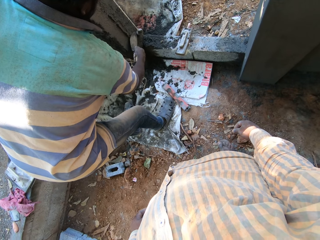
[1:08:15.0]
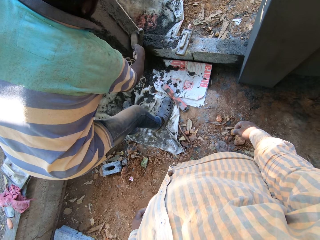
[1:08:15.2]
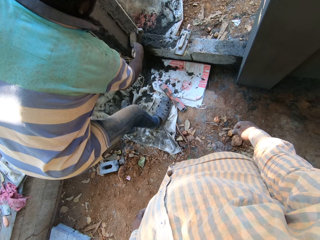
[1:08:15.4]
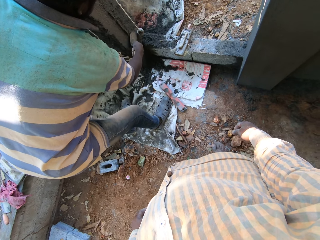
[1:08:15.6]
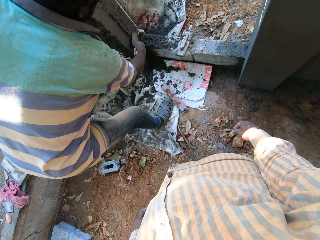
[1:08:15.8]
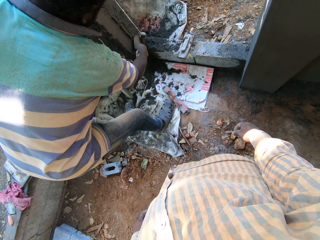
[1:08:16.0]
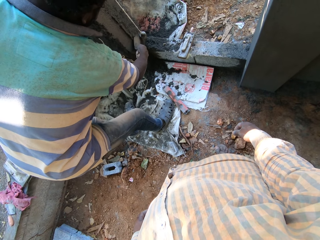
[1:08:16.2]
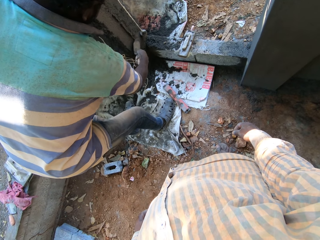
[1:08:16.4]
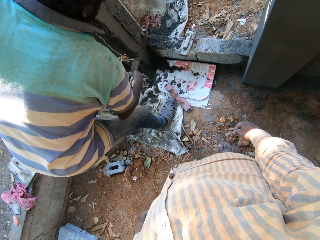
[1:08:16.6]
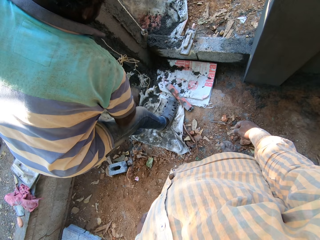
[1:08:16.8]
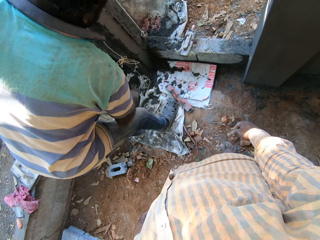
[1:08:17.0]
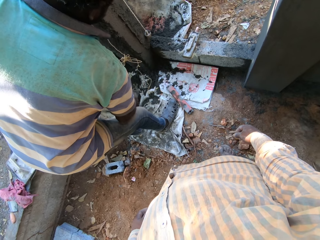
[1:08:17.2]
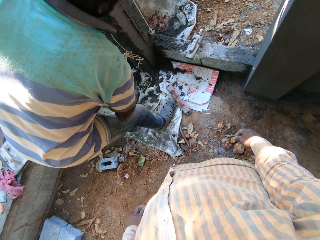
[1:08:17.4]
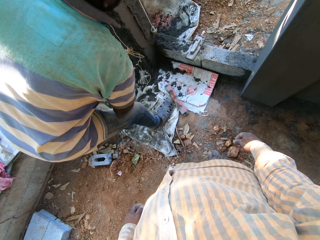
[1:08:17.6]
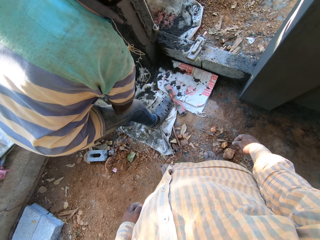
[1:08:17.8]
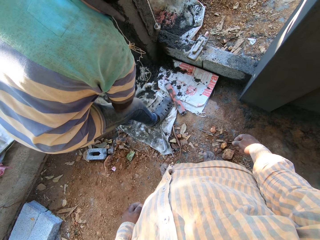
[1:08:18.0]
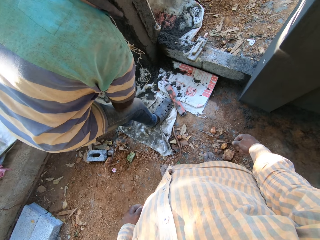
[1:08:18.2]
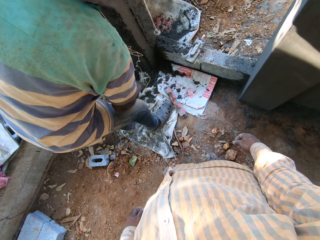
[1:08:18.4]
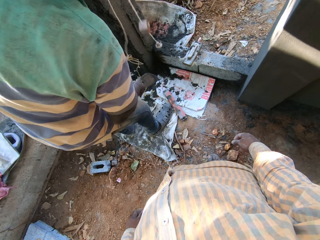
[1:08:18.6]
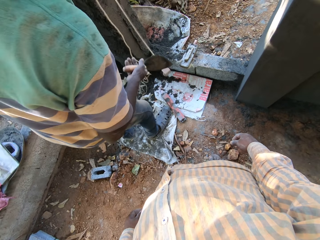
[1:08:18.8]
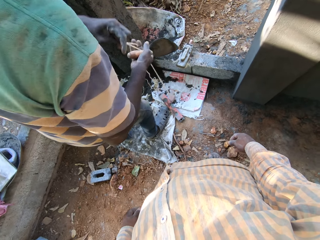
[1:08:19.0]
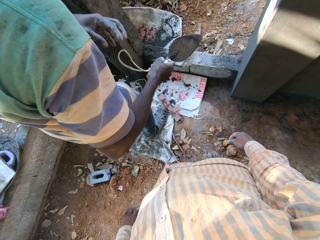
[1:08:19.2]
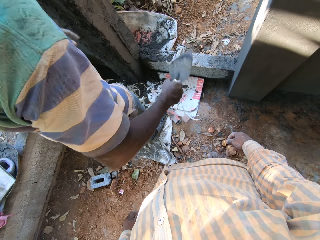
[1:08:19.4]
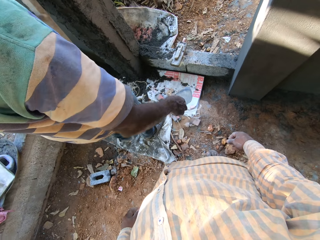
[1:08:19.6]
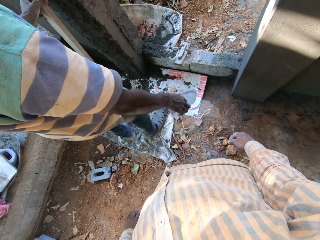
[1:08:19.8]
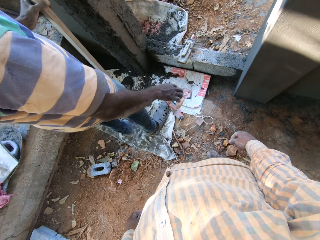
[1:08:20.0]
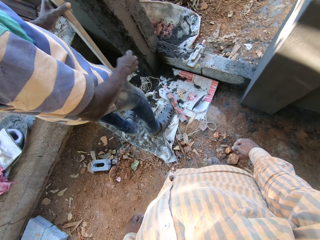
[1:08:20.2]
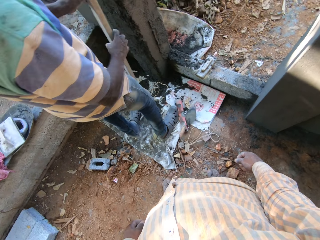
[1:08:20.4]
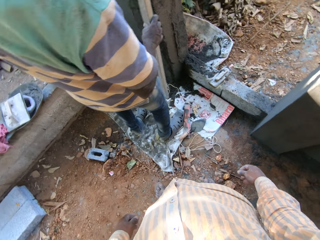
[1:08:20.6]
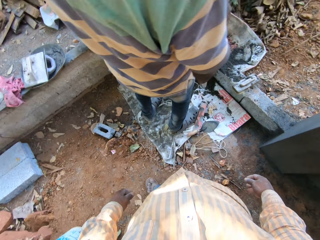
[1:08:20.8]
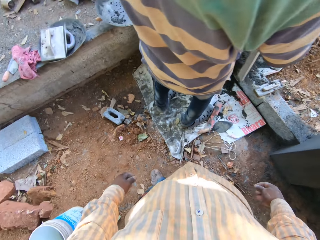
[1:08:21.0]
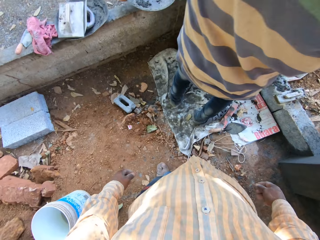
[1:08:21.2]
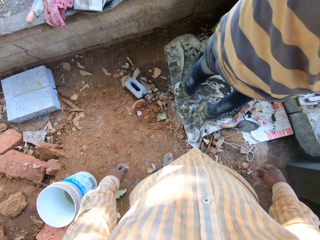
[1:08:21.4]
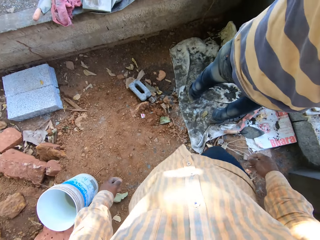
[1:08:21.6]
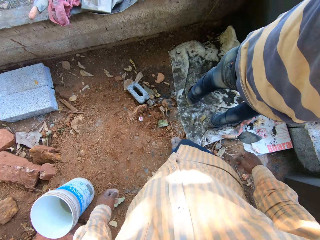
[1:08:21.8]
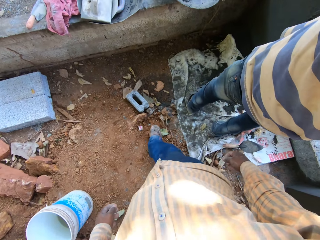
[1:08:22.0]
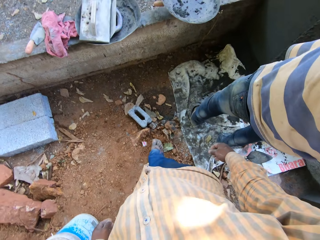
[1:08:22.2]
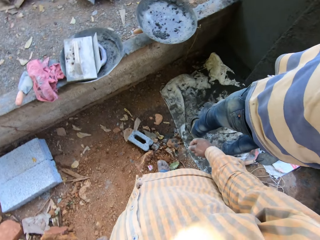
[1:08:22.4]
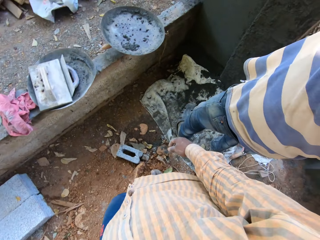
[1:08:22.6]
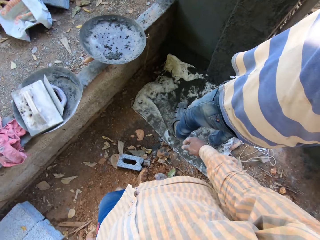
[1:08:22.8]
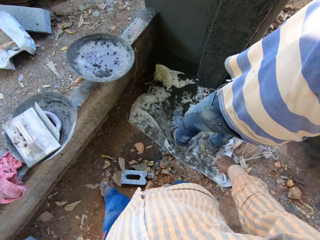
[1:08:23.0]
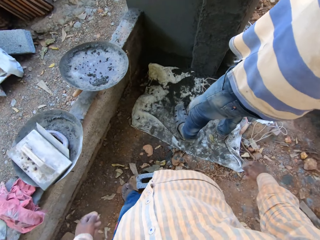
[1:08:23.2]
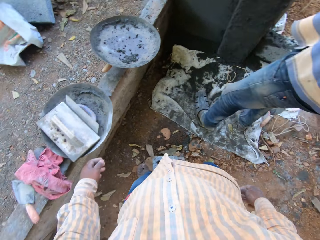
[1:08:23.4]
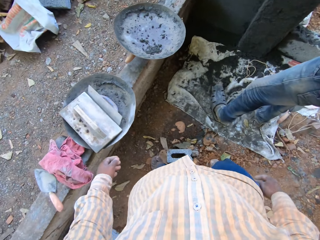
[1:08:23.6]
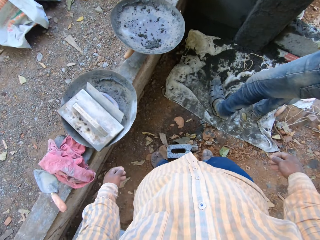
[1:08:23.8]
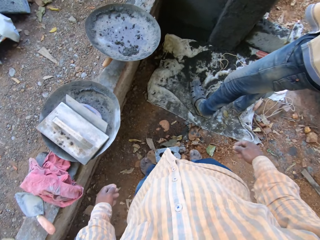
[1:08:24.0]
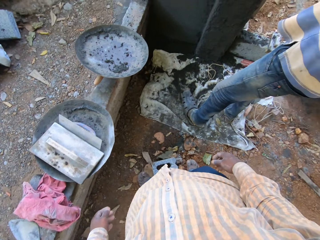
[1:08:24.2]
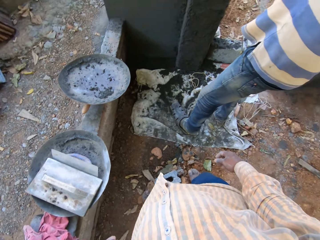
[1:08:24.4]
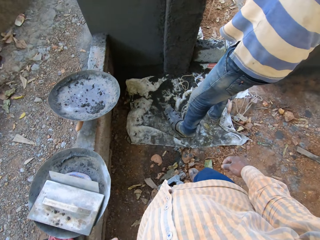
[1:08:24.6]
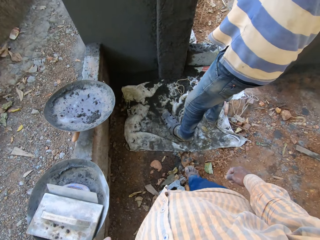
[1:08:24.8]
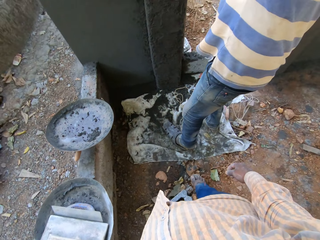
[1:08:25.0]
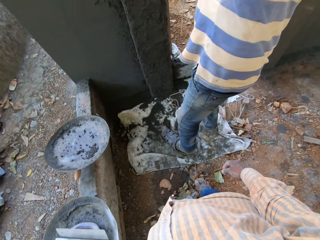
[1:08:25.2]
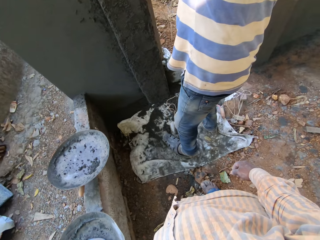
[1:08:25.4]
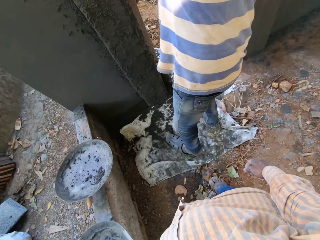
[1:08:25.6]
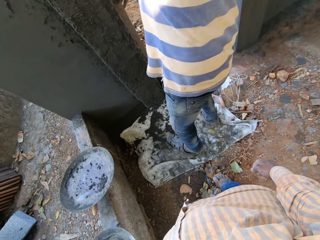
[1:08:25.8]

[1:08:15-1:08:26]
The man drops the piece of rope on the ground with his right hand. The man picks up the stick against a wall with his left hand. The man drops the masonry trowel on the ground with his right hand. The man smoothens the wall with the stick with both hands. The camera wearer looks around and walks in the building.

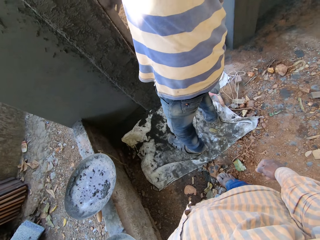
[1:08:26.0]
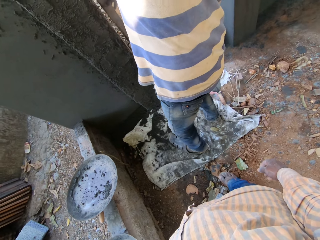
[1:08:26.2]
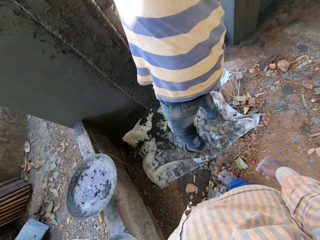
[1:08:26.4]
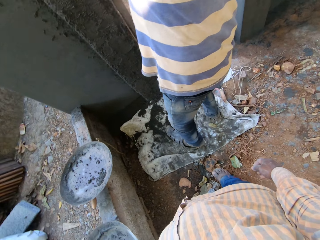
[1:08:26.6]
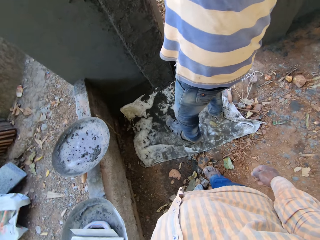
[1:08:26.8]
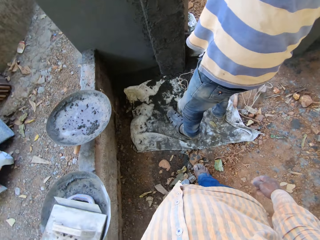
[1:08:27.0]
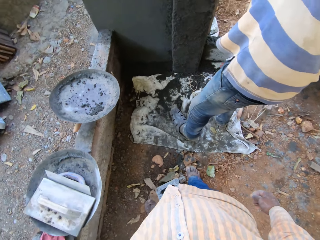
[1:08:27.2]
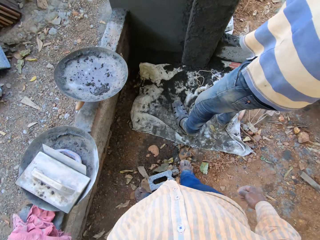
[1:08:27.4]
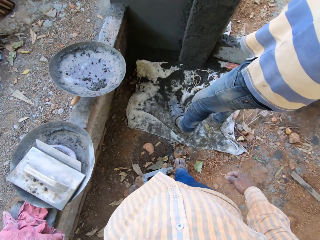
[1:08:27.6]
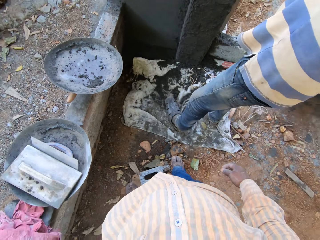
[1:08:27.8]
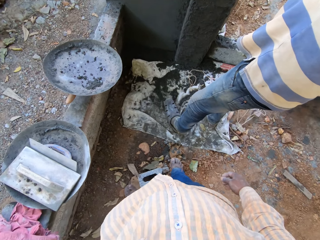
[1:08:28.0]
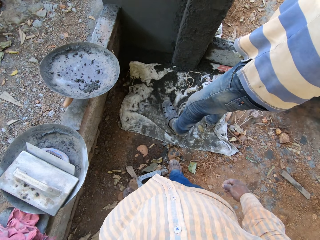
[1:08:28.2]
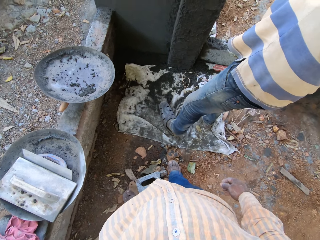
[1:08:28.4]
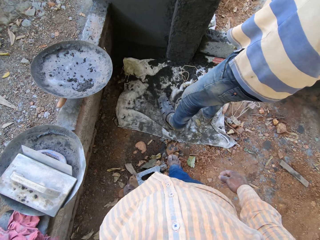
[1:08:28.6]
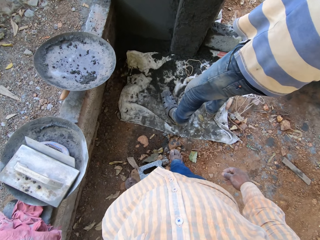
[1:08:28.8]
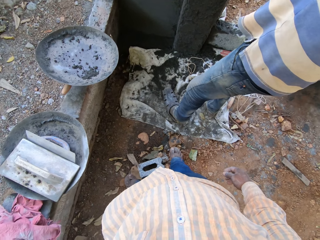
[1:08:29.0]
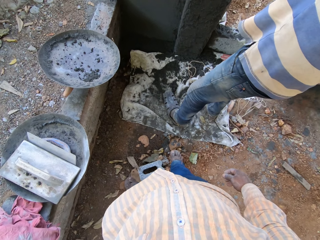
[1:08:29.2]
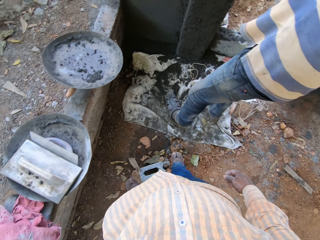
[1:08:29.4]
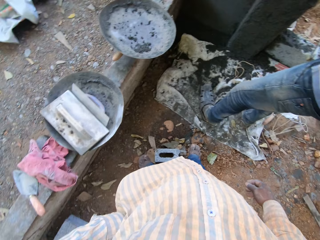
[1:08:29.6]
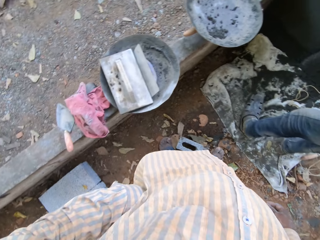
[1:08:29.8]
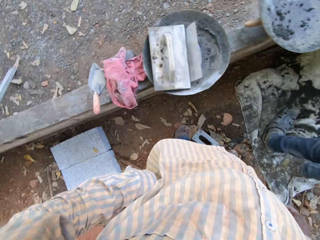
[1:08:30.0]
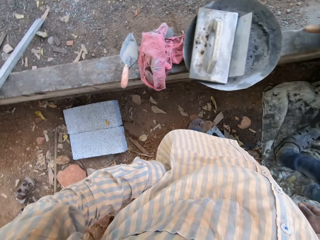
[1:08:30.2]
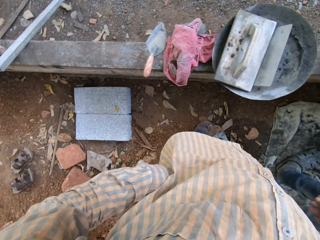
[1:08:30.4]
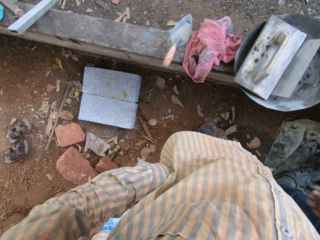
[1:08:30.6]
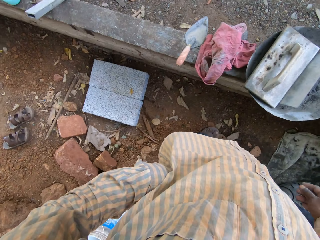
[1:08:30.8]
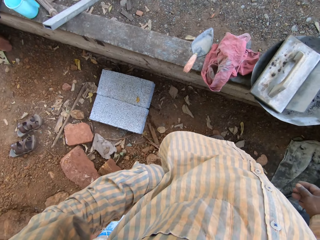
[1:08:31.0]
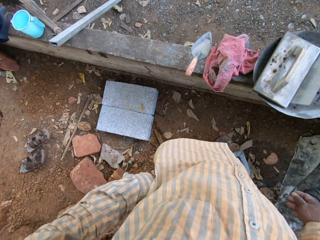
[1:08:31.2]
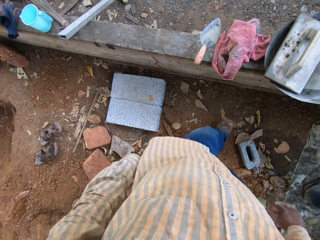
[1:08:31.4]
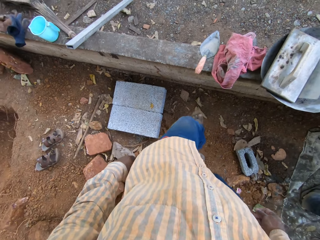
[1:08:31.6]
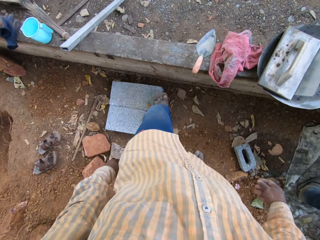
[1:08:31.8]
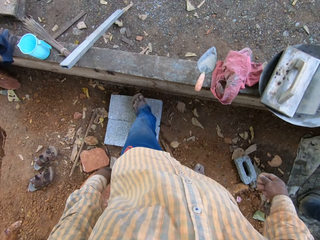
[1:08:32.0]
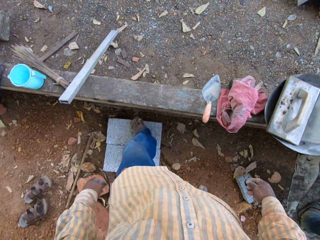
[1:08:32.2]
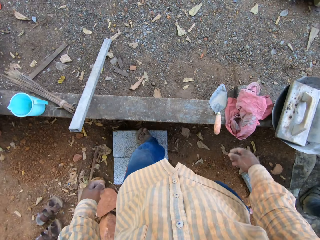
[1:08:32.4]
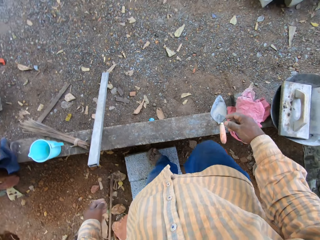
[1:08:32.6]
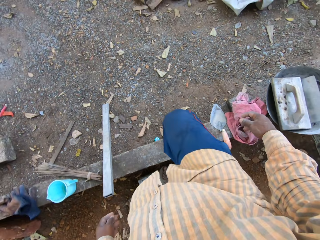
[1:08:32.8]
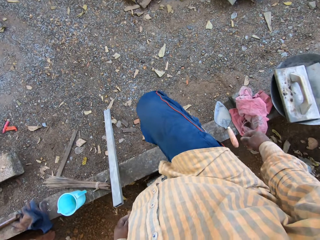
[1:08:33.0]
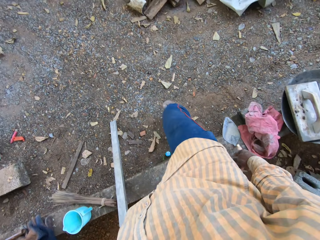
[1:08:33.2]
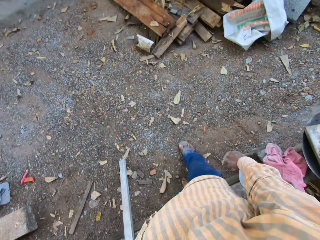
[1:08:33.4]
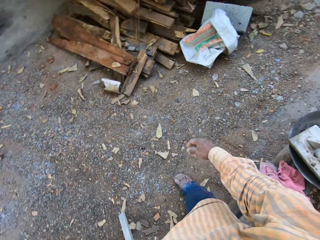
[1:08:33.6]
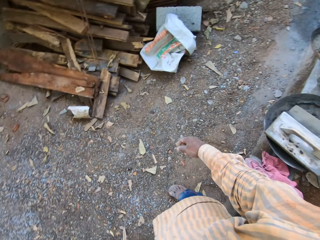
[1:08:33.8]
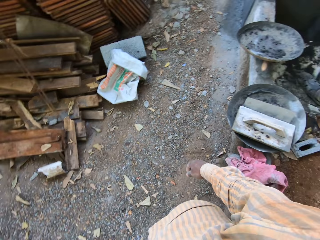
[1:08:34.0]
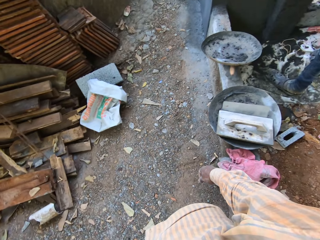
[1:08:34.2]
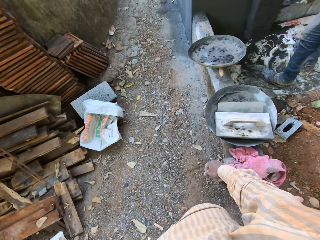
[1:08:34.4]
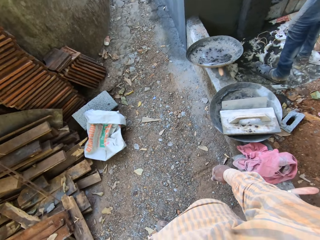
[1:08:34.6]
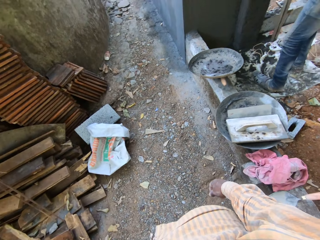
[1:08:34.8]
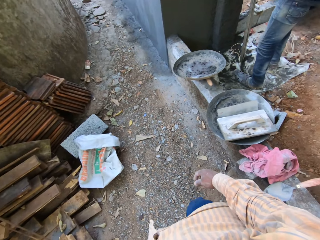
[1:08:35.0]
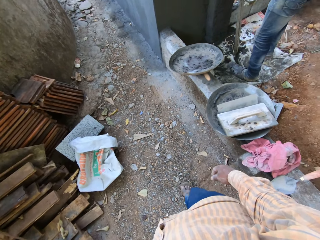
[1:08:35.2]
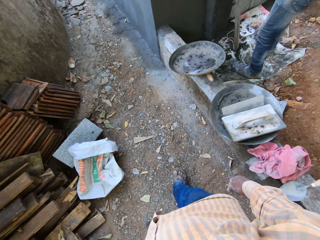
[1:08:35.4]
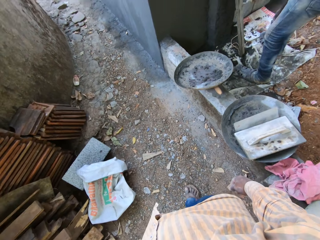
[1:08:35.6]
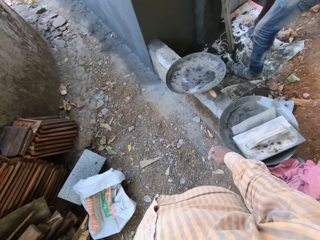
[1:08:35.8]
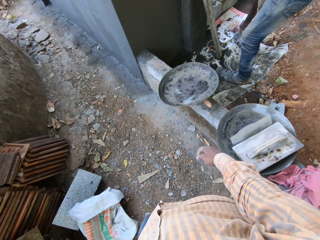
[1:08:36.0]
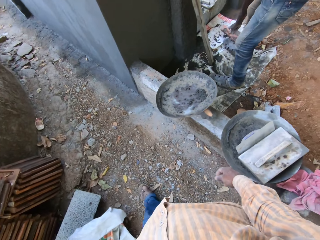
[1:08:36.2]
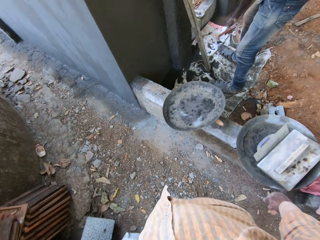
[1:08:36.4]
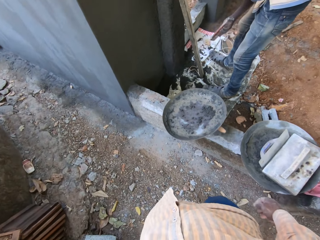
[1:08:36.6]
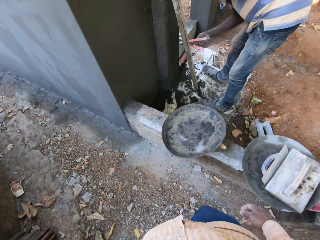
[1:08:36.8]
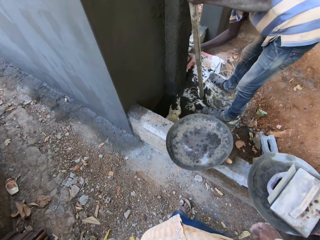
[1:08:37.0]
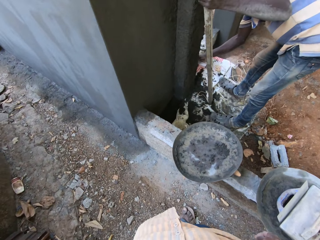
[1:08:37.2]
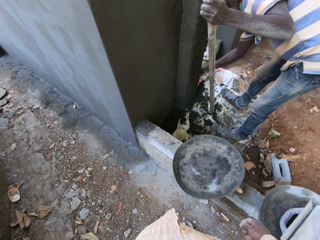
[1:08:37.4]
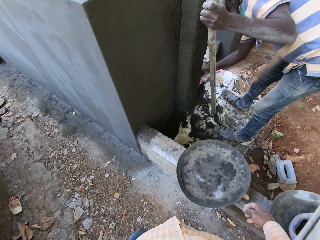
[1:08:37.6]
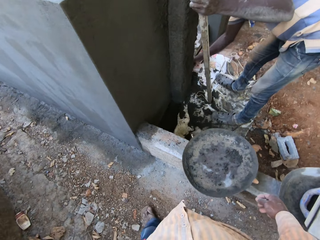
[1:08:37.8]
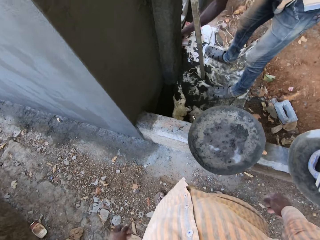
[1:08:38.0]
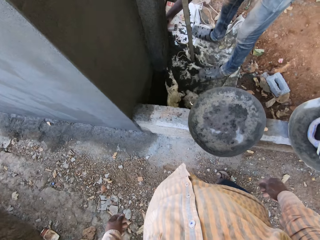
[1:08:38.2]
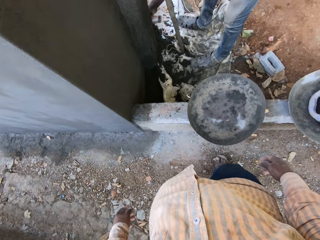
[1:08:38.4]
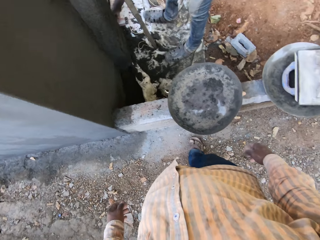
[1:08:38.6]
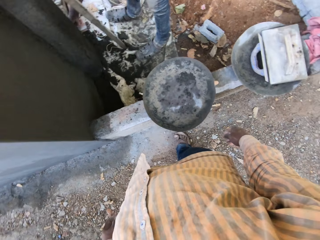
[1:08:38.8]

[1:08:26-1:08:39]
The camera wearer looks around and walks in the building. The man picks up the torpedo level from the ground with his right hand and smoothens the wall with the torpedo level in his right hand.
